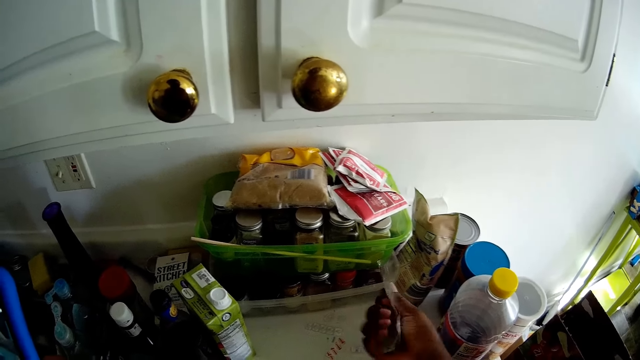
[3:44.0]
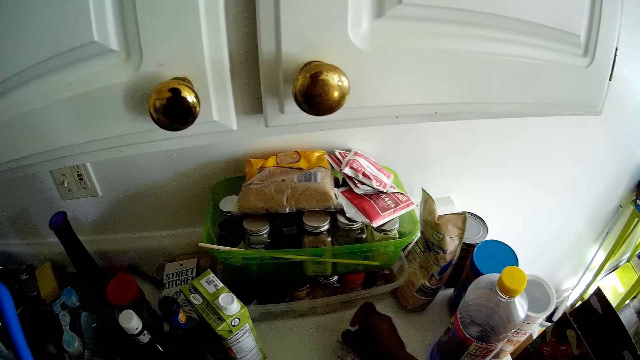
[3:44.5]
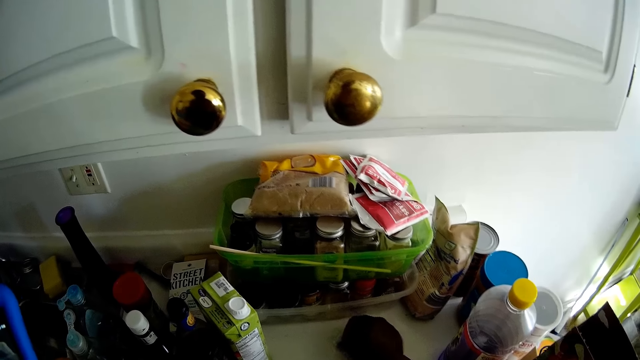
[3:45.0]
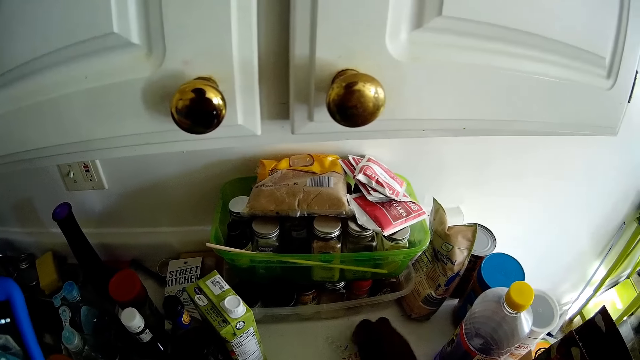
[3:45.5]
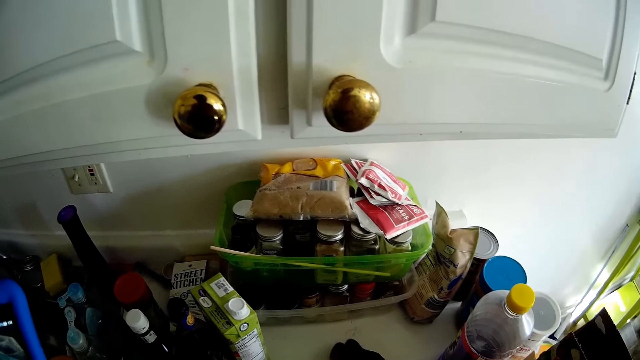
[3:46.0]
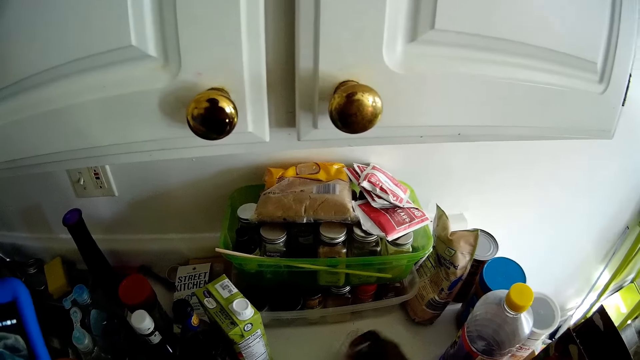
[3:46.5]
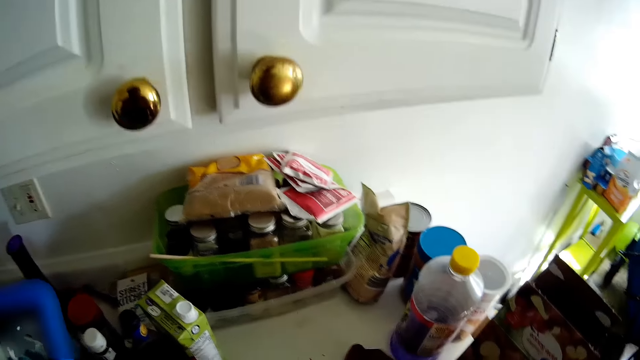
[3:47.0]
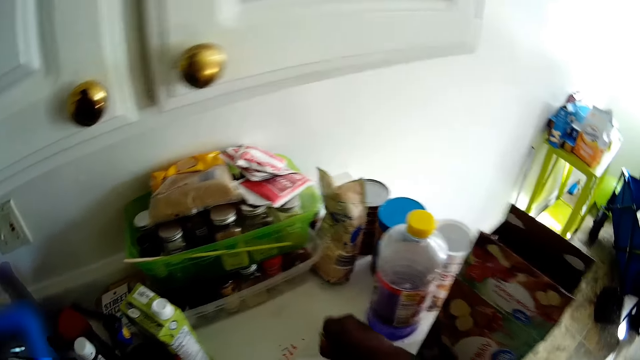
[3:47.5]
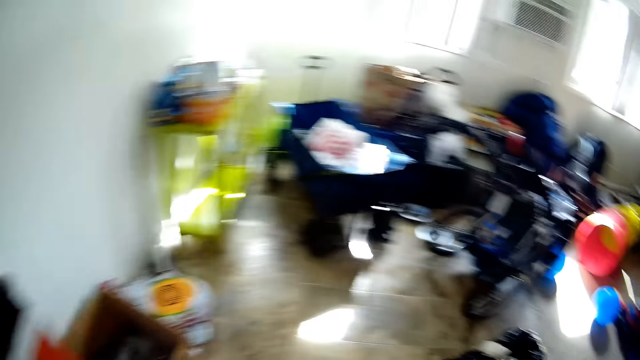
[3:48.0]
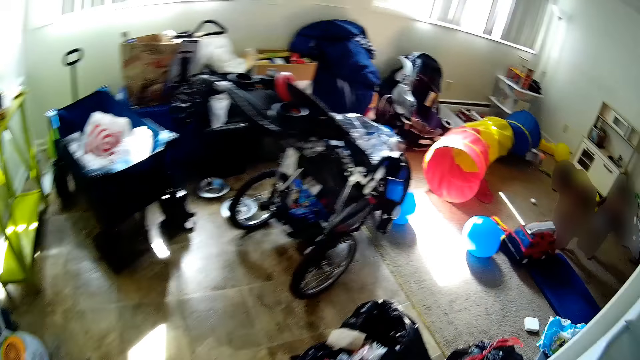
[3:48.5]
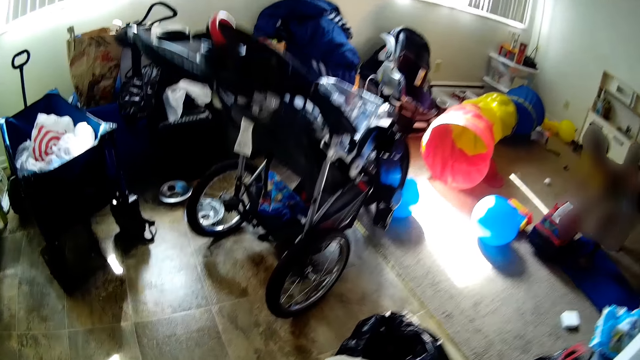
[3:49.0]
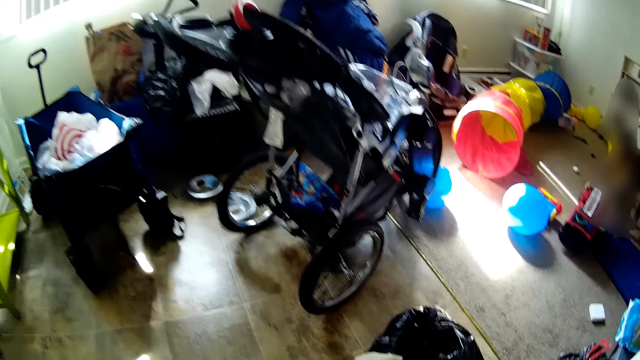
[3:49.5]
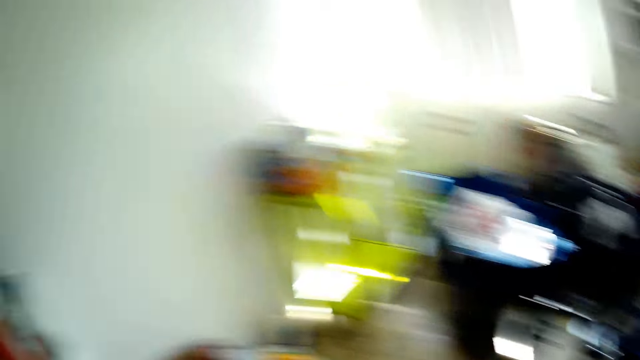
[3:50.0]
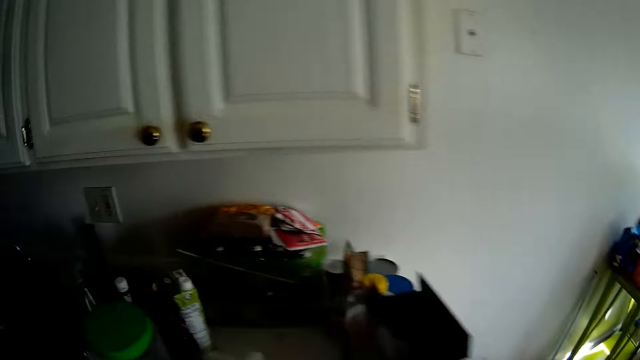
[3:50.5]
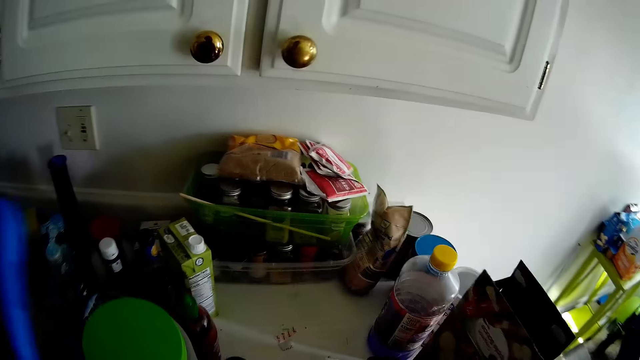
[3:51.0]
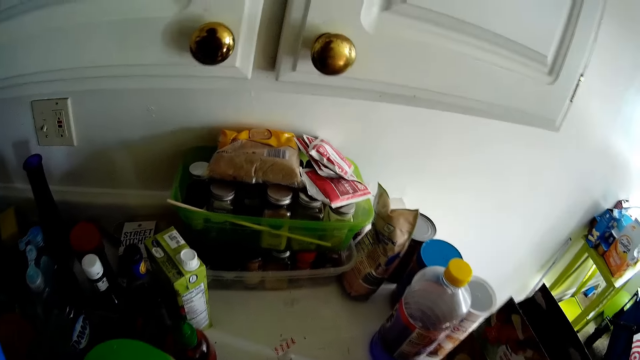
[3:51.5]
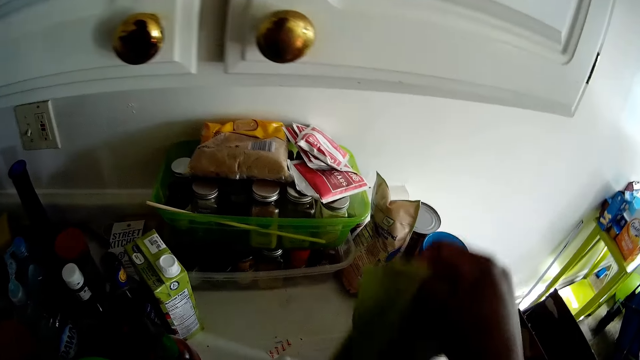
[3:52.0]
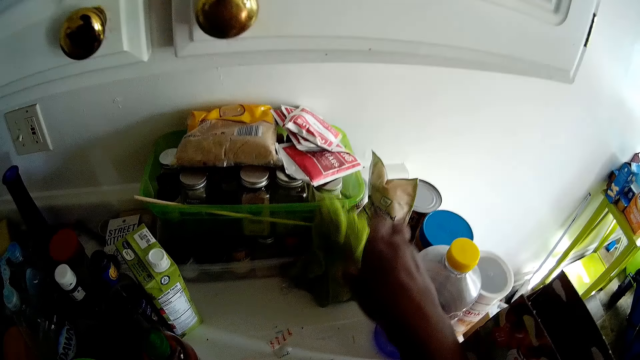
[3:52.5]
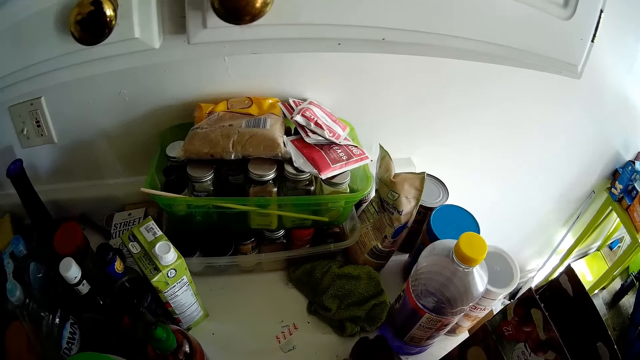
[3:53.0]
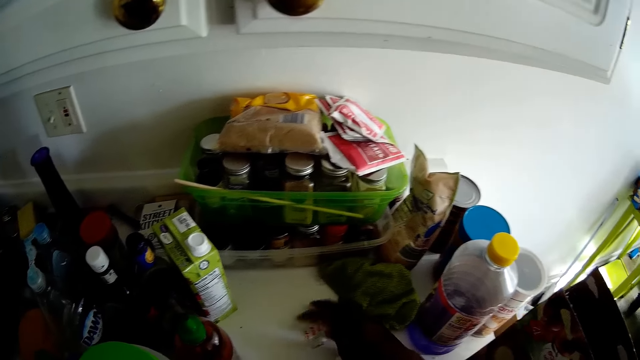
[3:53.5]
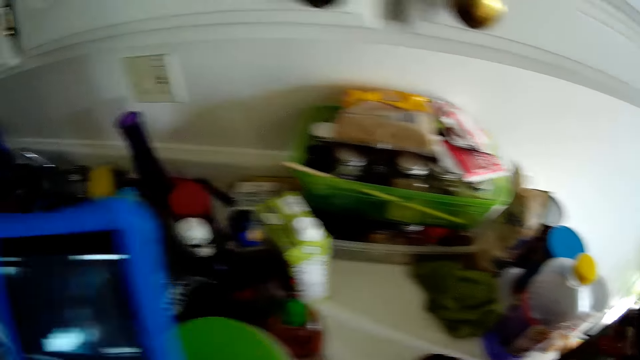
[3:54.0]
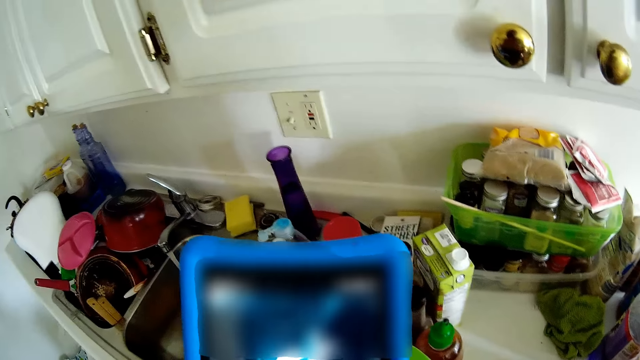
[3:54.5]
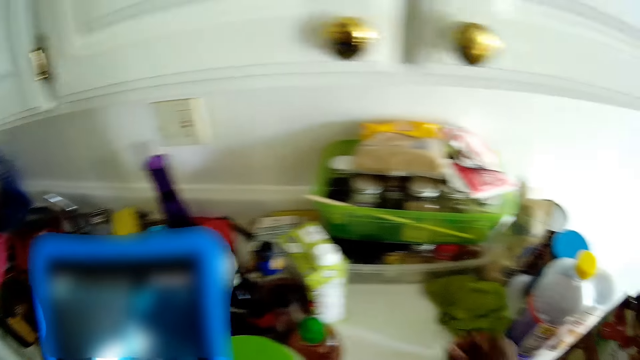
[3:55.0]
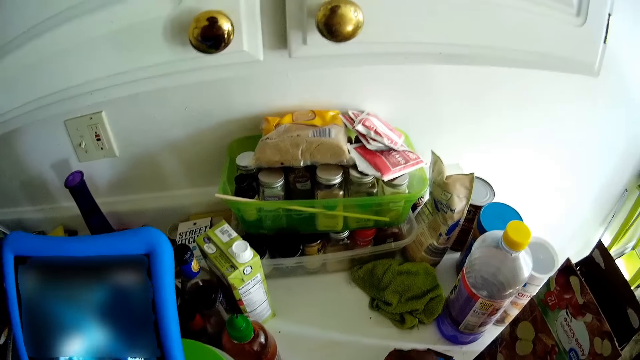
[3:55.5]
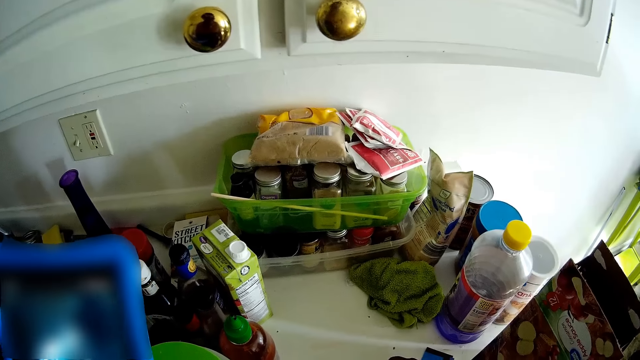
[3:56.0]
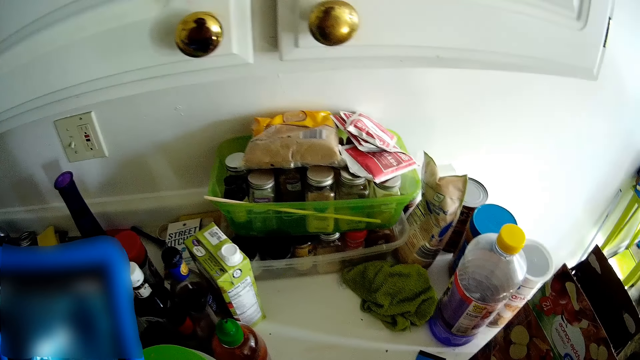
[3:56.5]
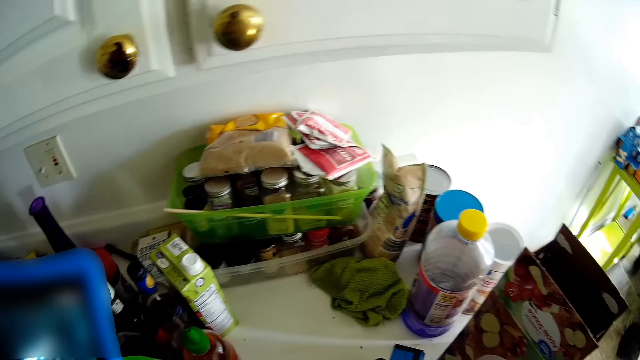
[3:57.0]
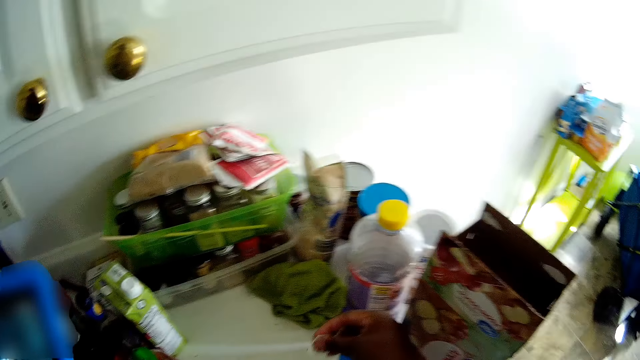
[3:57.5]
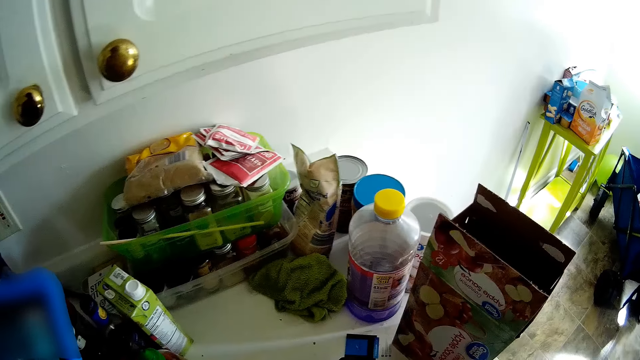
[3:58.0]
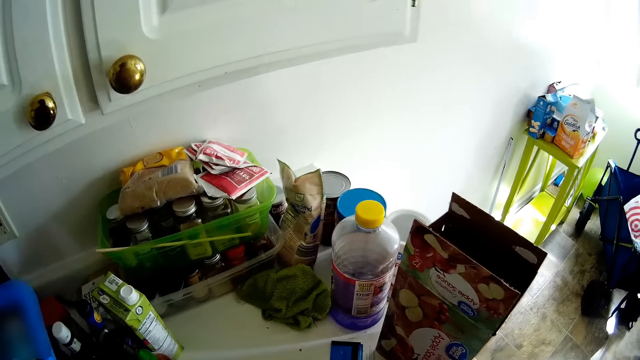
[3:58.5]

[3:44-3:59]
The camera wearer holds the piece of paper. She throws the piece of paper. She drops the cloth on the cabinet with her right hand. She uses the phone.

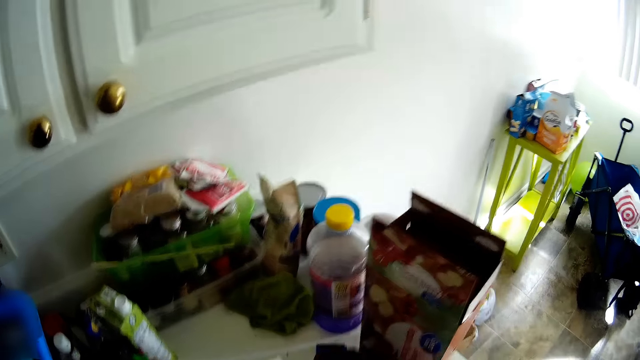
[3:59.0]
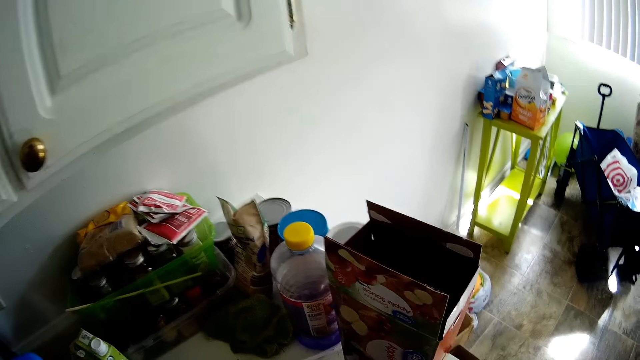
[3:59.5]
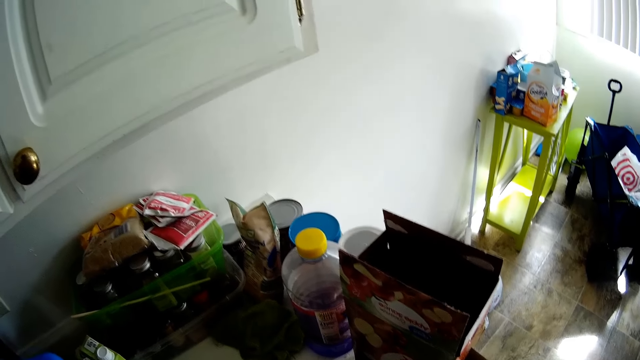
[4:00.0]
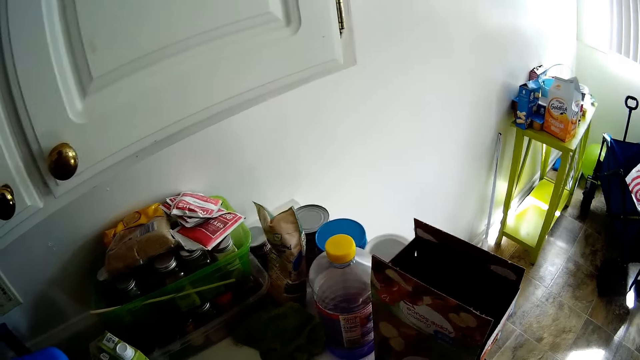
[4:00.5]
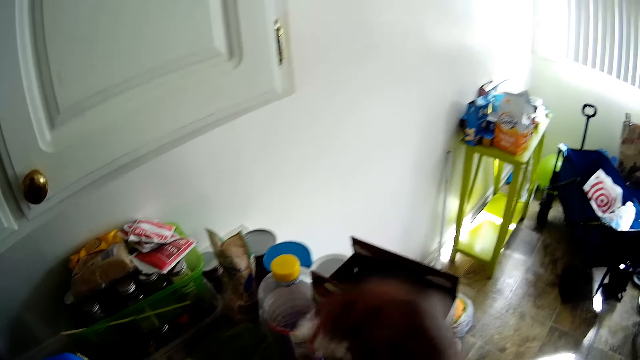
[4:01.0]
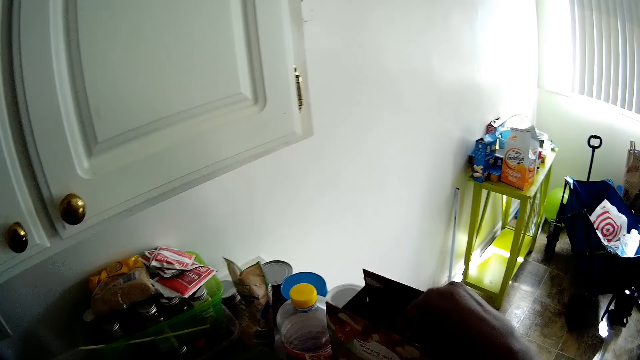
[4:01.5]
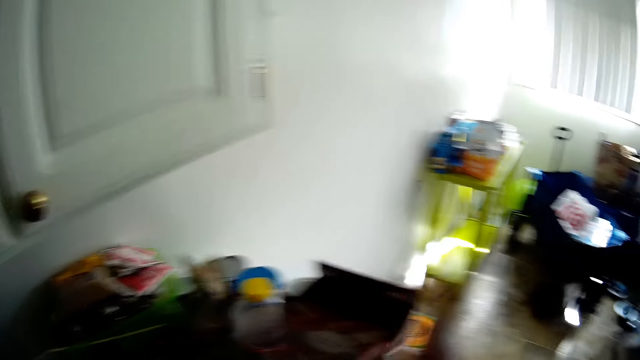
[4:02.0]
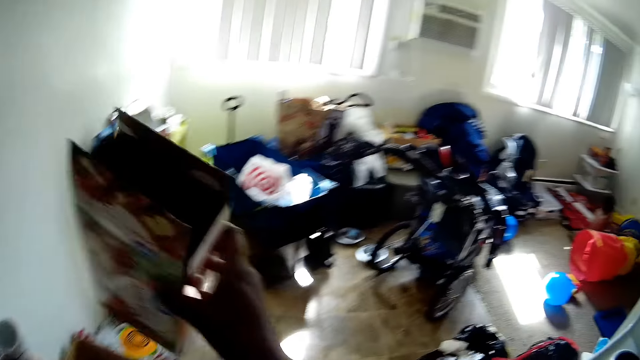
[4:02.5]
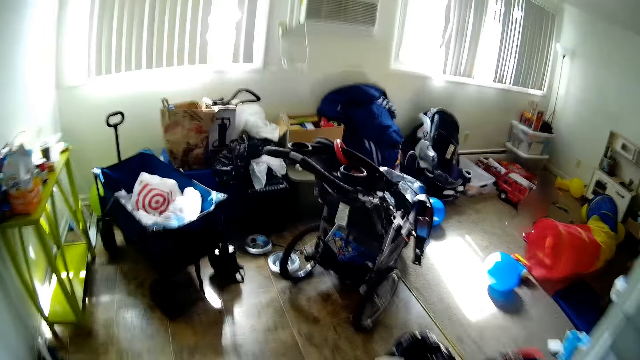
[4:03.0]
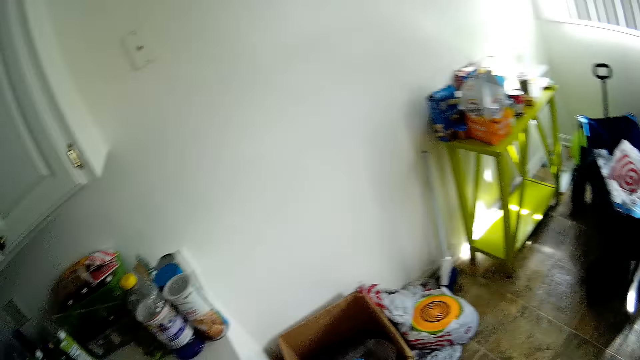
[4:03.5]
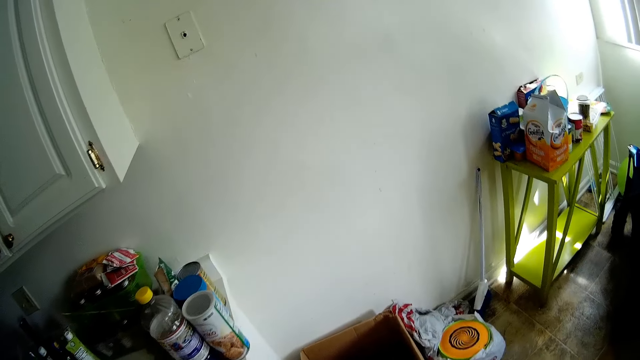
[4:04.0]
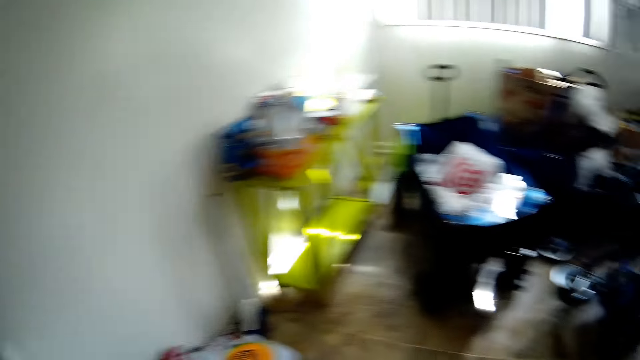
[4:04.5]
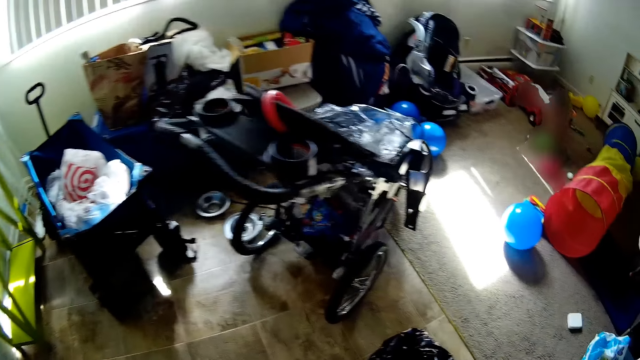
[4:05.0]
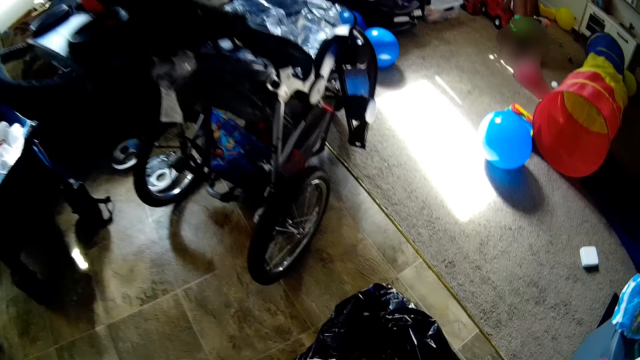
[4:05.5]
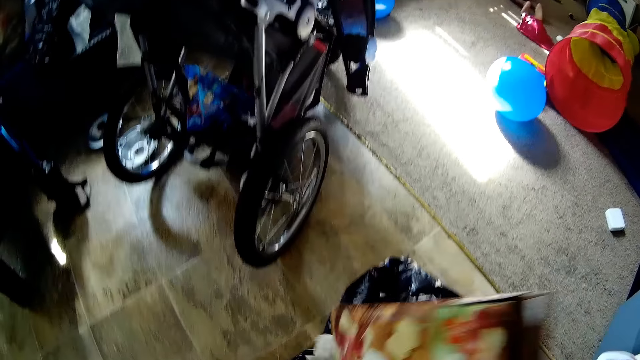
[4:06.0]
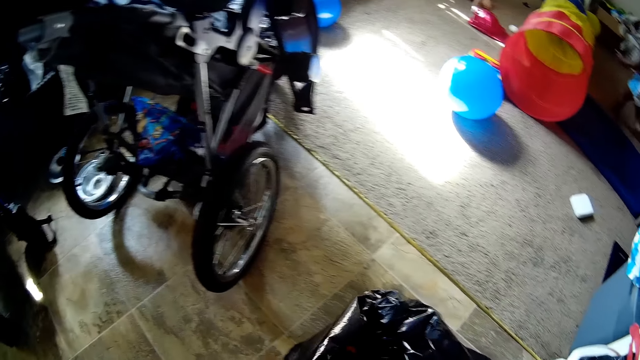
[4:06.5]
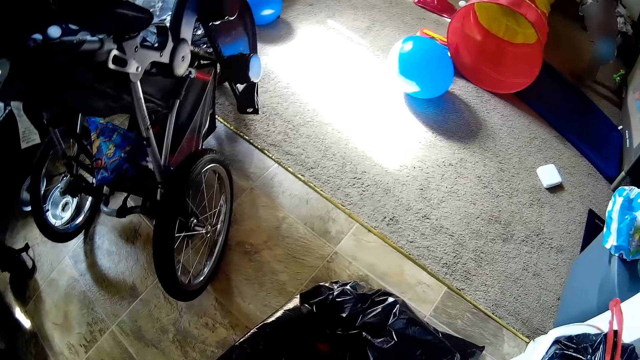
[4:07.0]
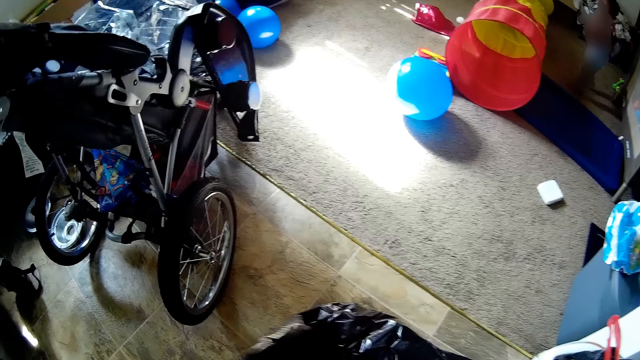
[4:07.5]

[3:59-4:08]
The camera wearer drops the pieces of nylon or paper inside a pack or box with her right hand. She takes the pack from the cabinet with her right hand. She puts the box on the ground. She drops the pack inside a waste bin nylon with her right hand.
